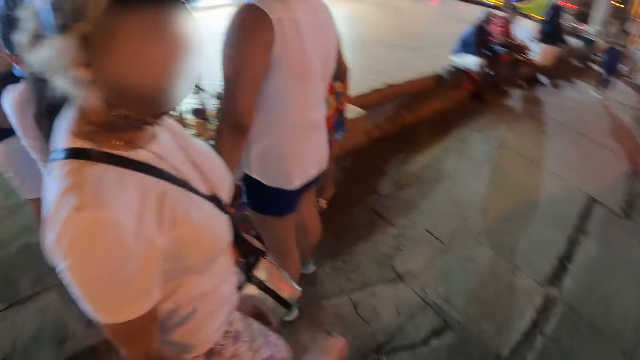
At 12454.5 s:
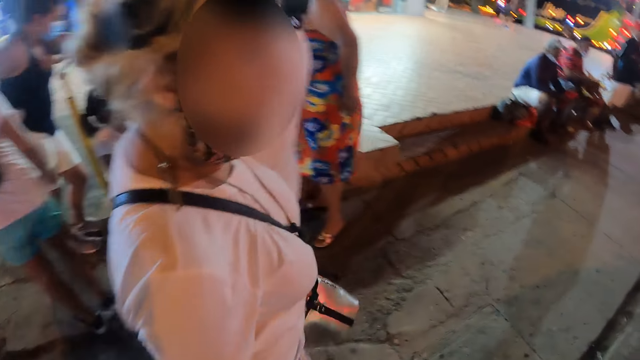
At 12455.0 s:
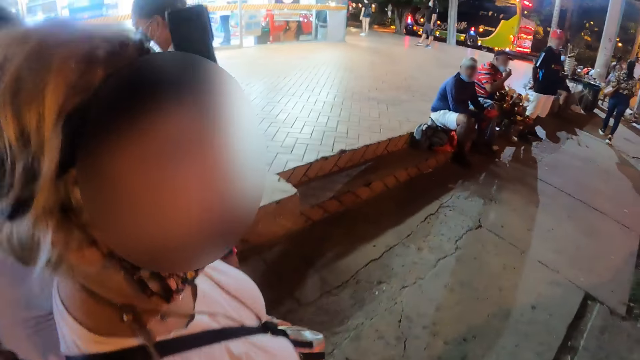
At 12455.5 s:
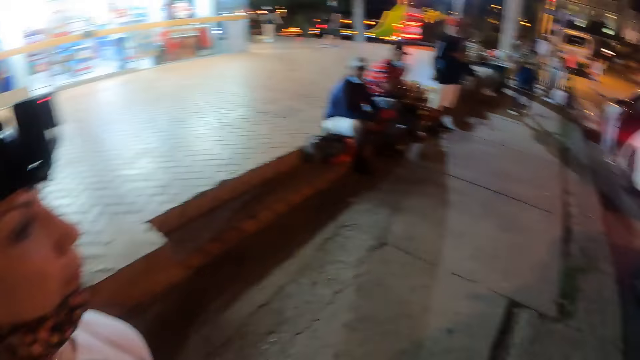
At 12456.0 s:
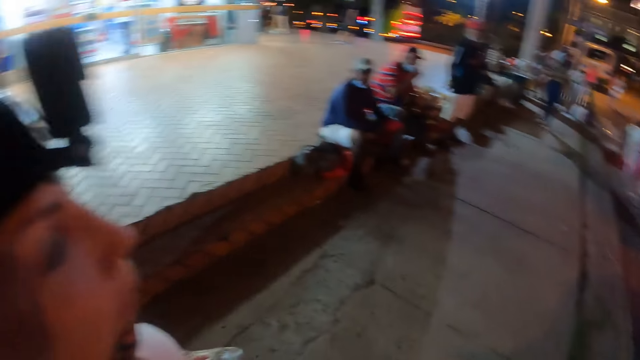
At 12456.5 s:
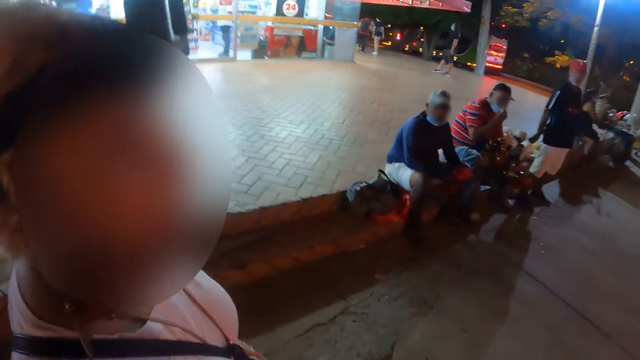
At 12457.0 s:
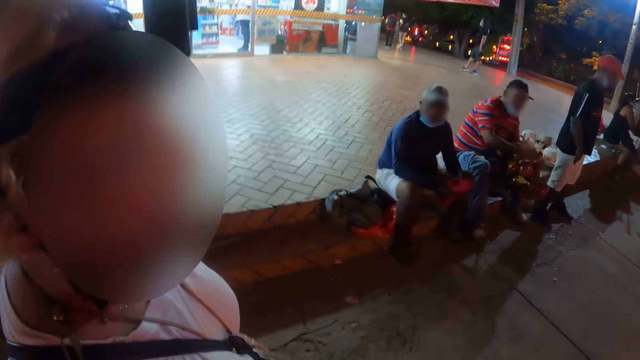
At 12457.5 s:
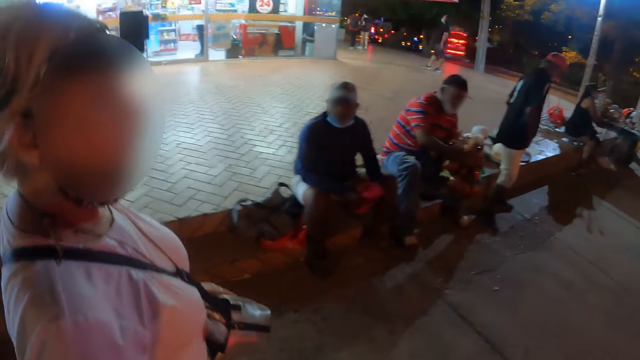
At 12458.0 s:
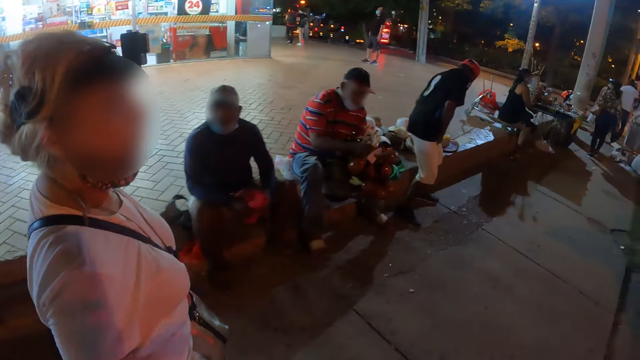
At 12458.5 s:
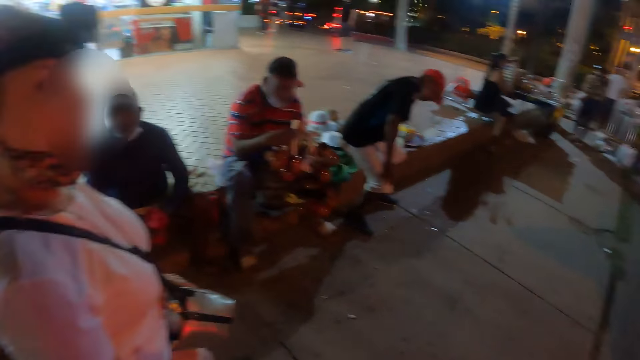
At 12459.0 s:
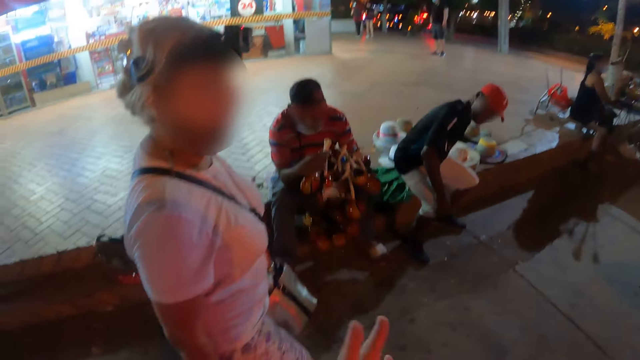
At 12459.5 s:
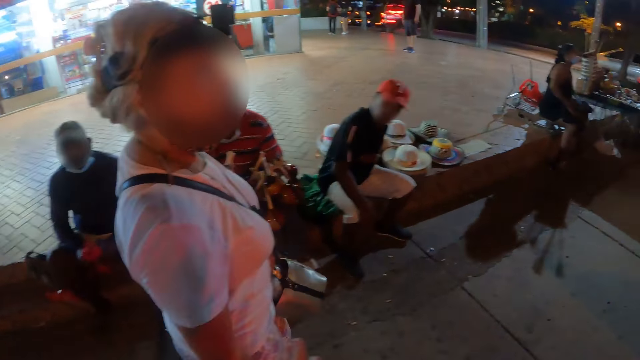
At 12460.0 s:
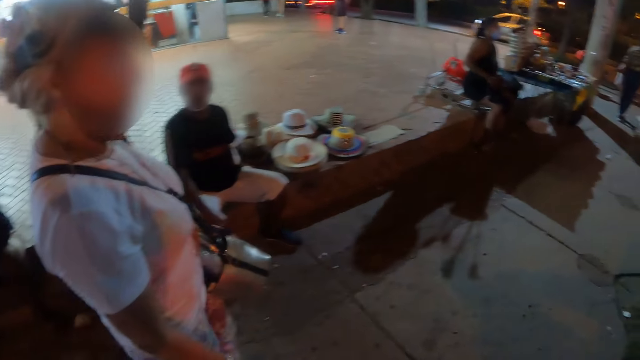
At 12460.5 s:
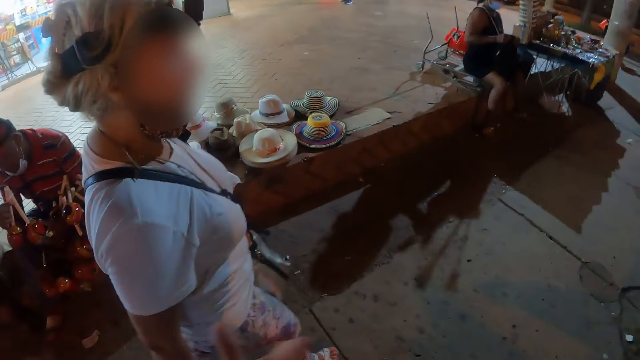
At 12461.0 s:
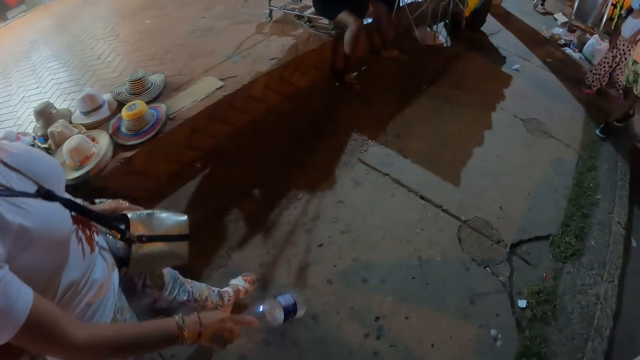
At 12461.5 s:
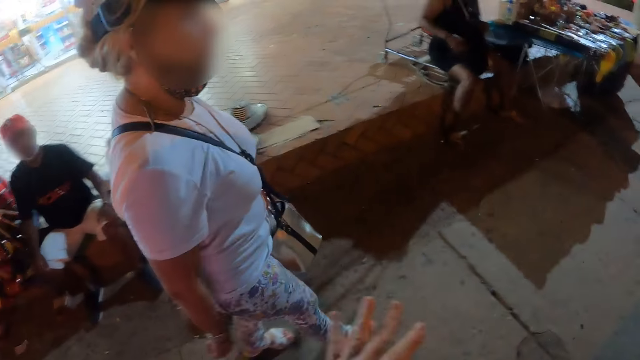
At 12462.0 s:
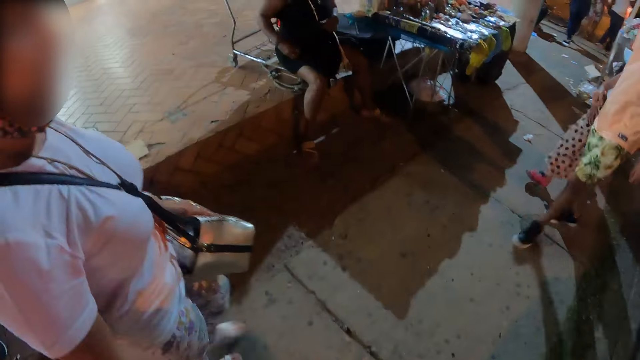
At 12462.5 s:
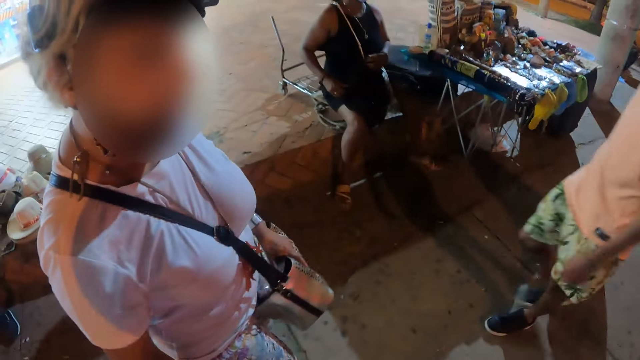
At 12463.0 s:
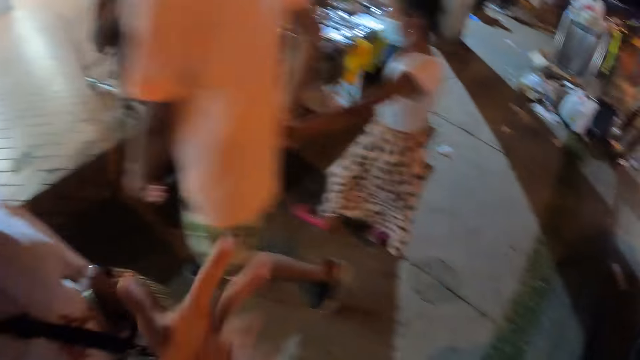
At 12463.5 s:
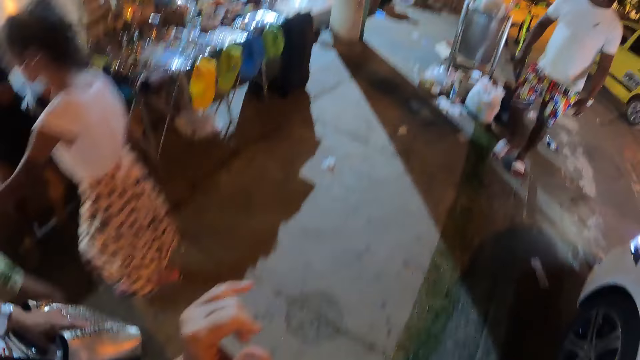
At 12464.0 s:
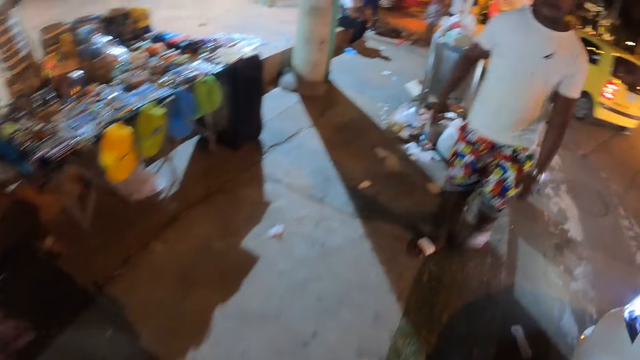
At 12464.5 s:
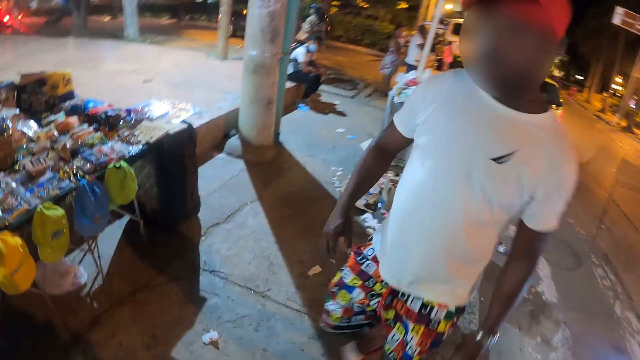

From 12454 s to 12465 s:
The camera wearer looks around. They interact with a person.

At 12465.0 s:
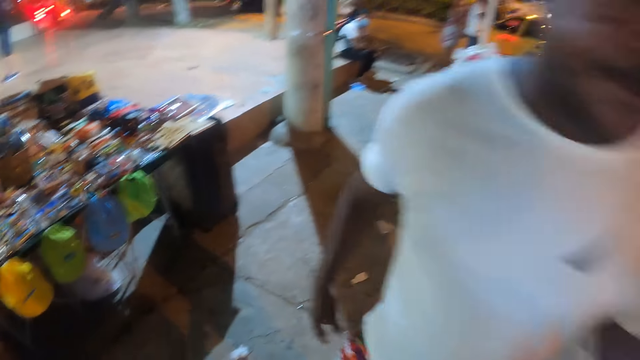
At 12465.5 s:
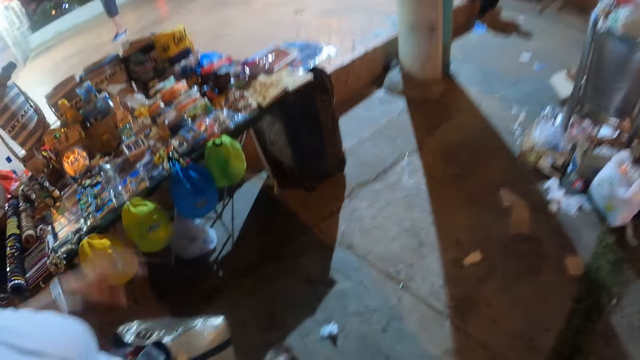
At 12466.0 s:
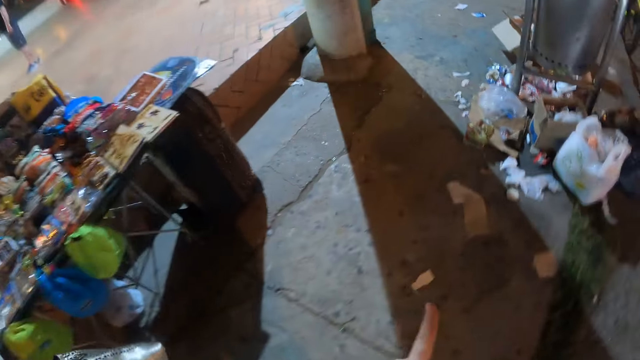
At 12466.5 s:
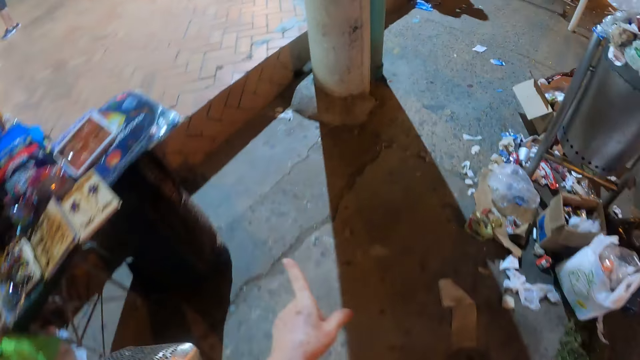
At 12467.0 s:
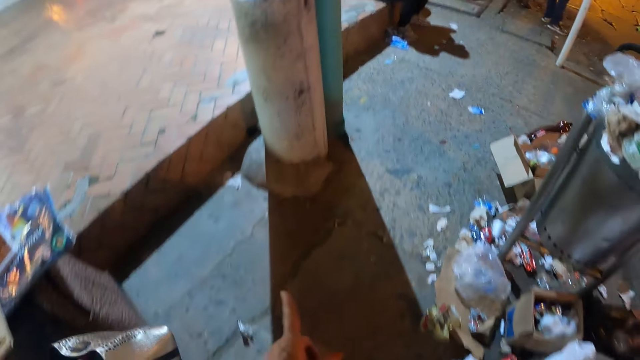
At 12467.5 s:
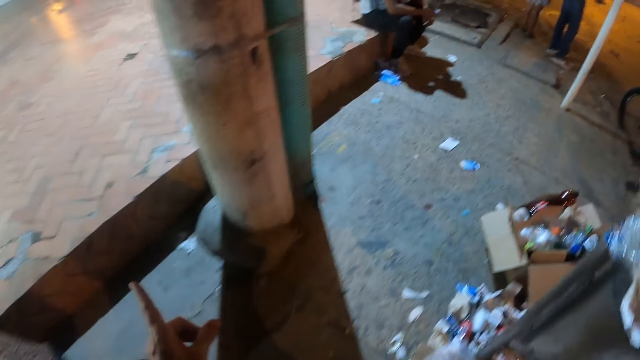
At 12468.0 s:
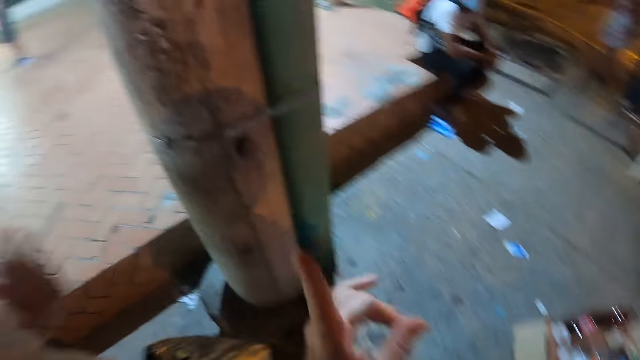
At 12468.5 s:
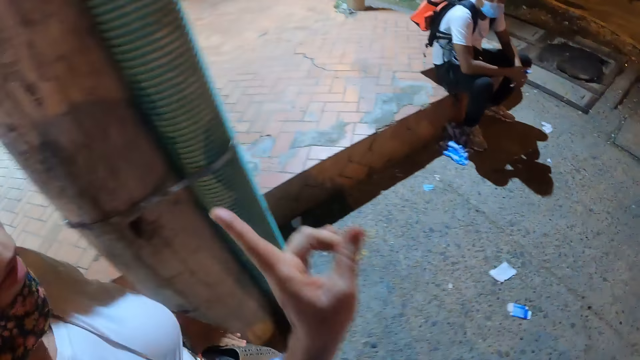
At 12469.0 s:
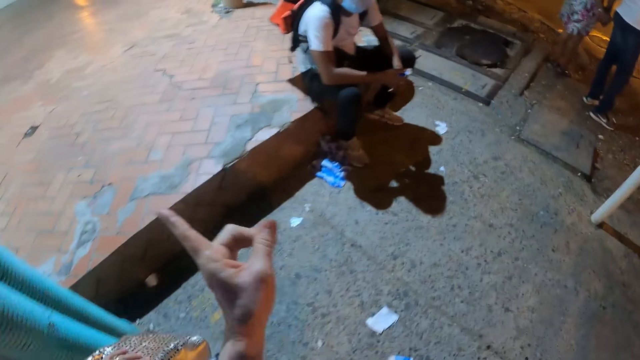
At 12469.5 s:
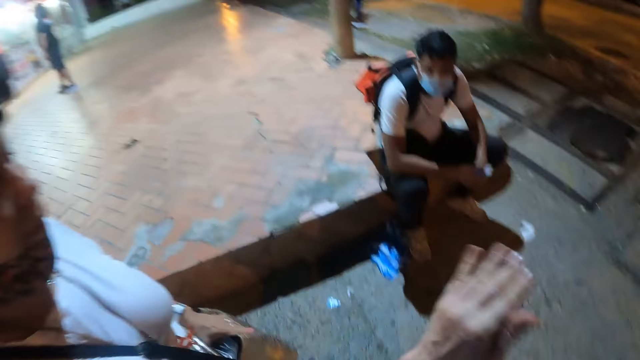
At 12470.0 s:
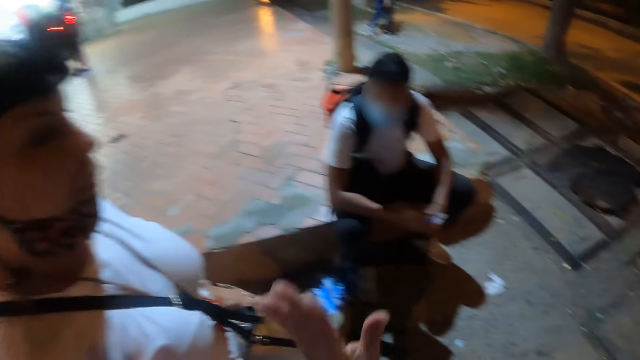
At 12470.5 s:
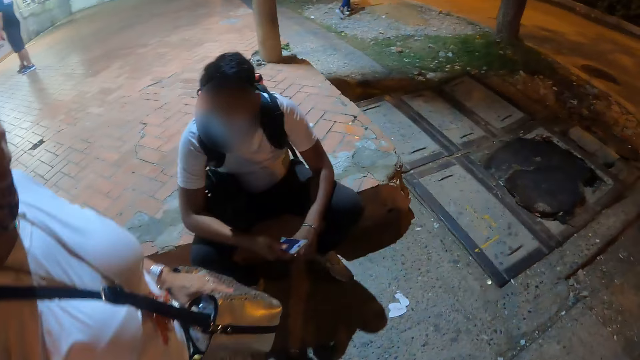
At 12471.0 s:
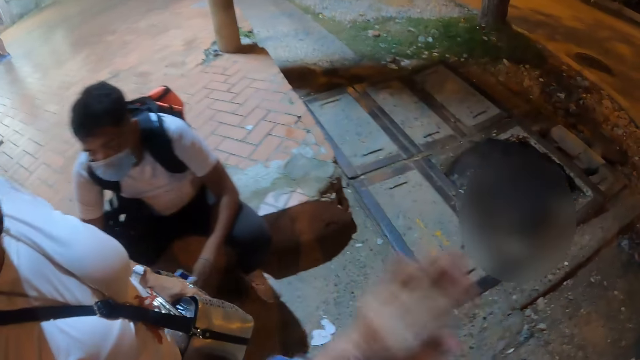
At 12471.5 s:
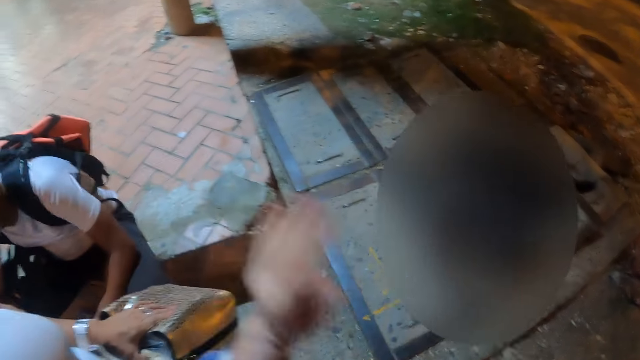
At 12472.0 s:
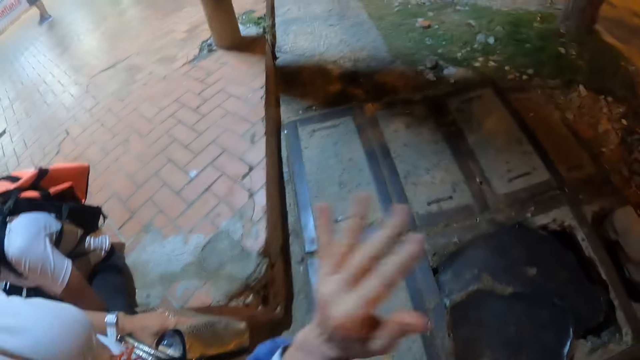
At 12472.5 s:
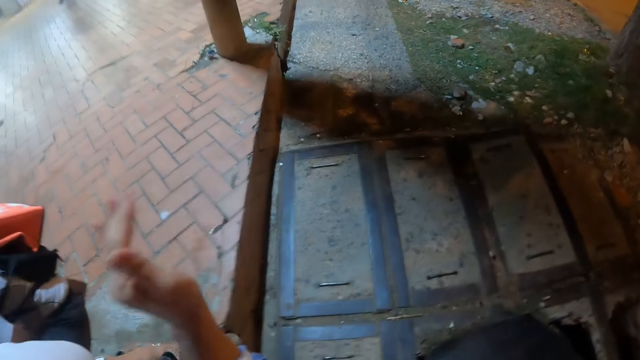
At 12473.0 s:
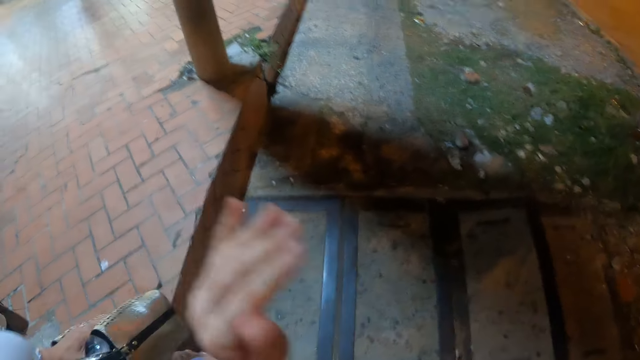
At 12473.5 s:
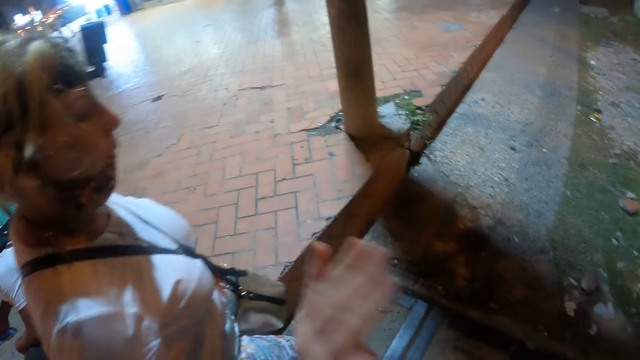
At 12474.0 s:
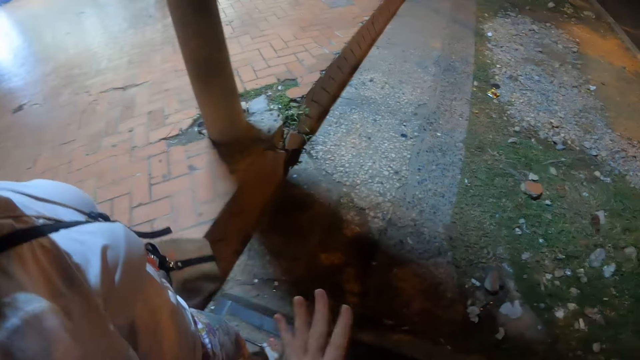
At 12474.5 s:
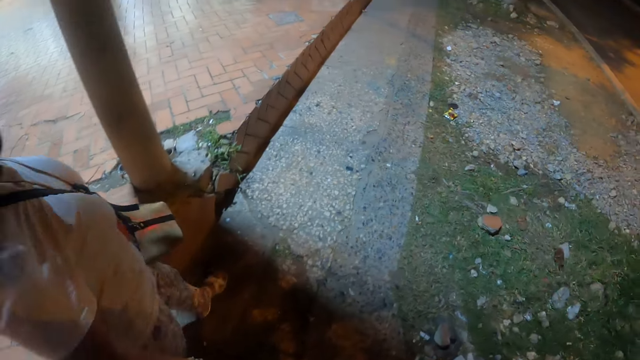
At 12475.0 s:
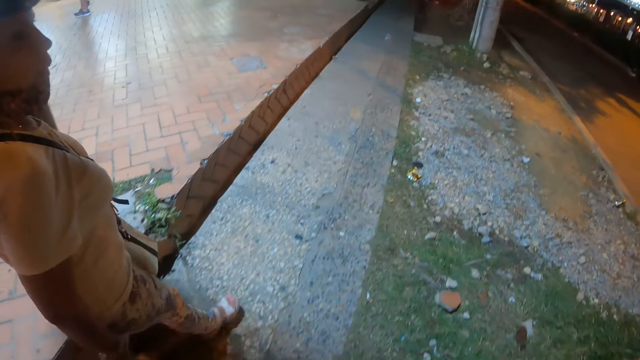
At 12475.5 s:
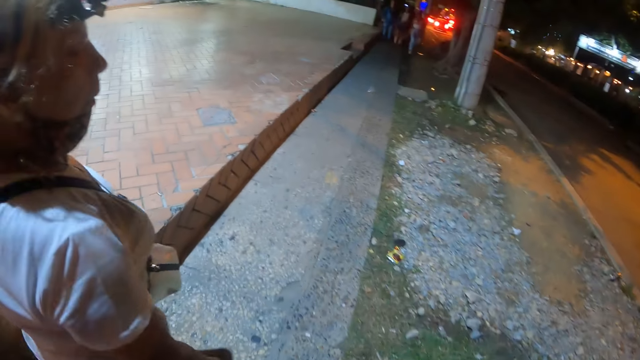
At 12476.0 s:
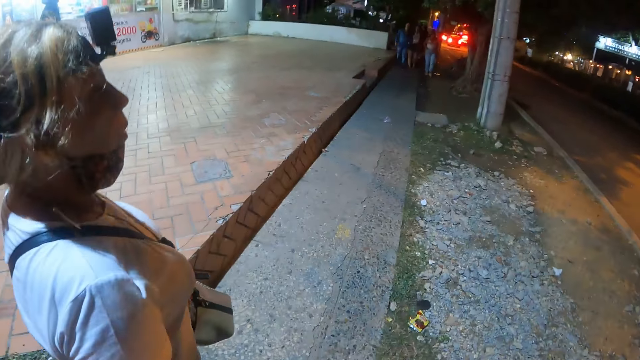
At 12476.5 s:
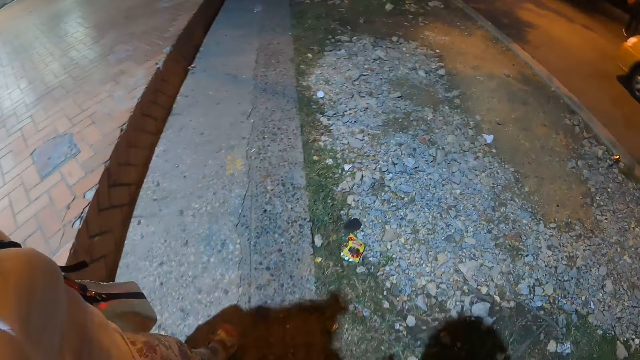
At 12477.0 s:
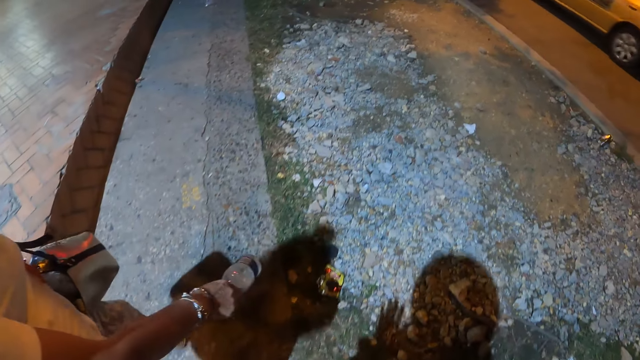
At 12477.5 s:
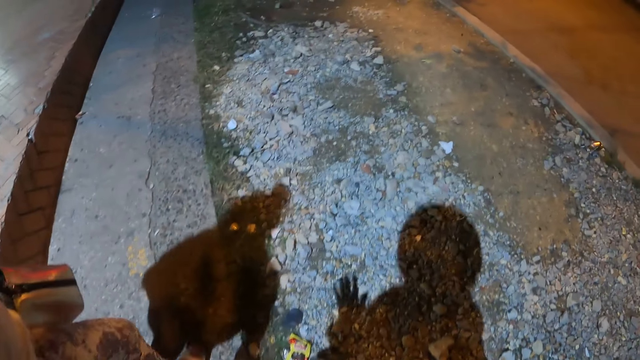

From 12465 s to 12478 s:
The camera wearer points around. They lift a hand. They interact with a person. They walk.
